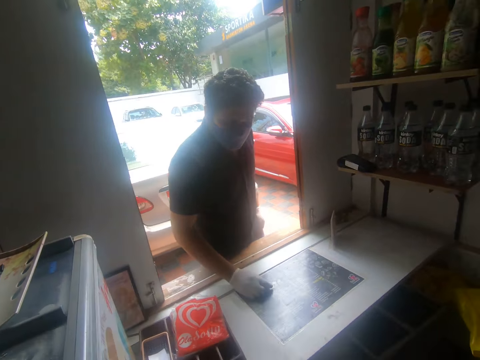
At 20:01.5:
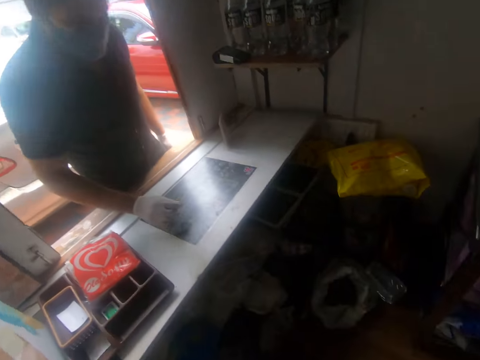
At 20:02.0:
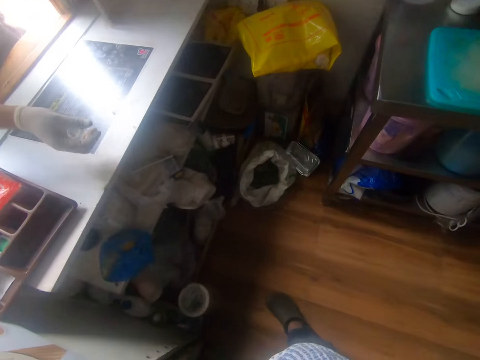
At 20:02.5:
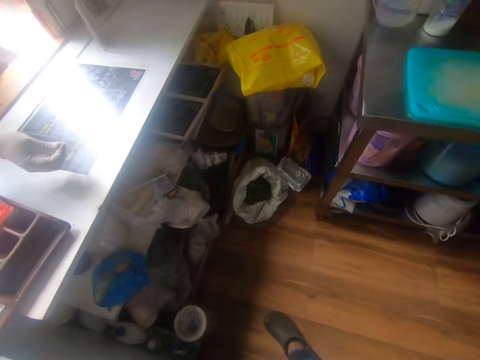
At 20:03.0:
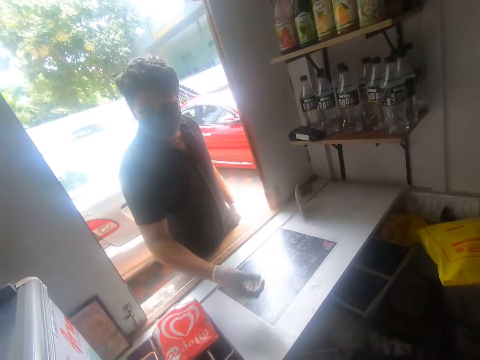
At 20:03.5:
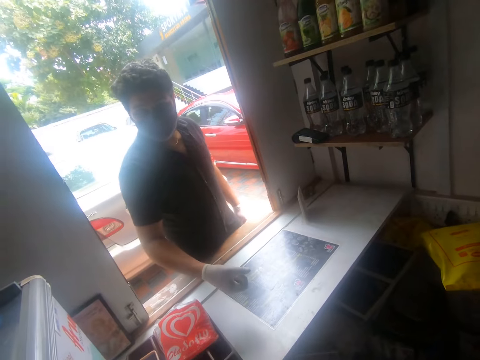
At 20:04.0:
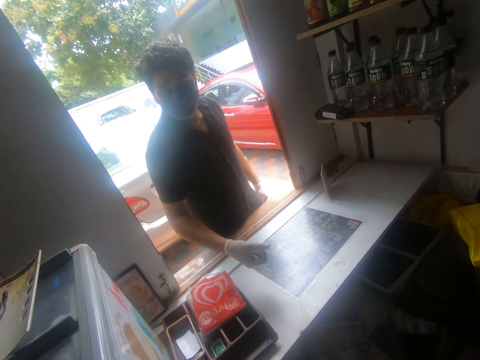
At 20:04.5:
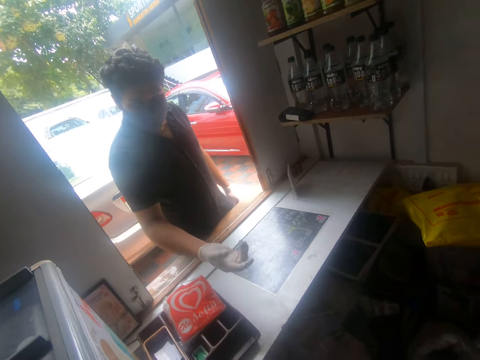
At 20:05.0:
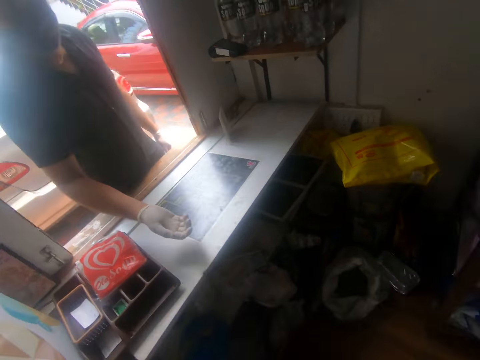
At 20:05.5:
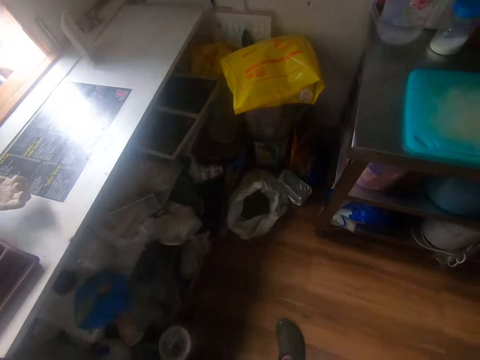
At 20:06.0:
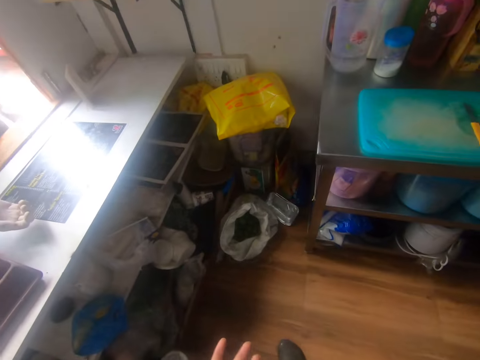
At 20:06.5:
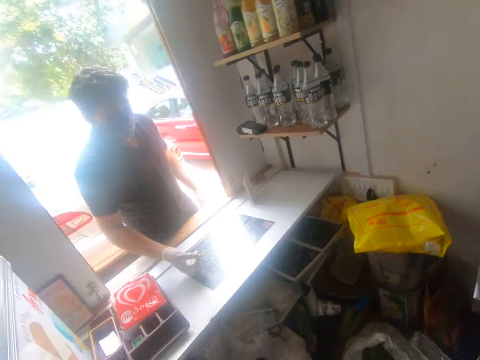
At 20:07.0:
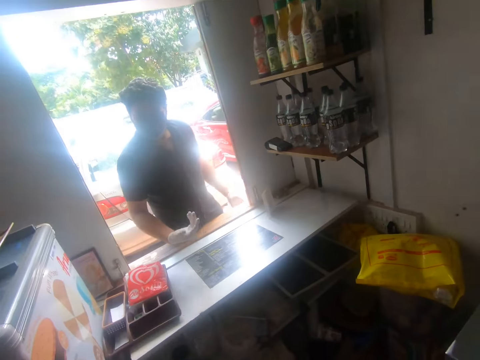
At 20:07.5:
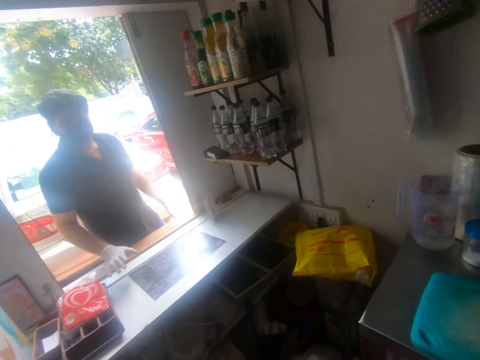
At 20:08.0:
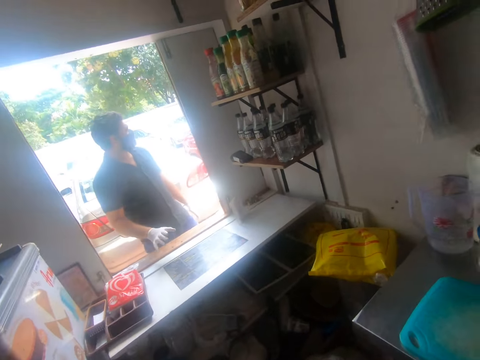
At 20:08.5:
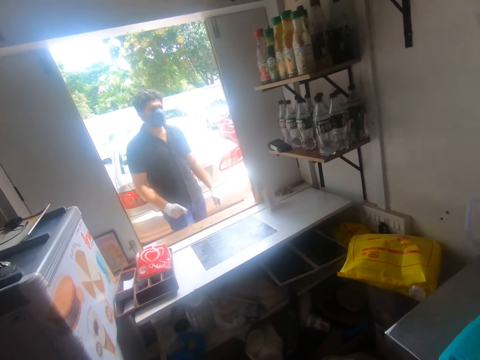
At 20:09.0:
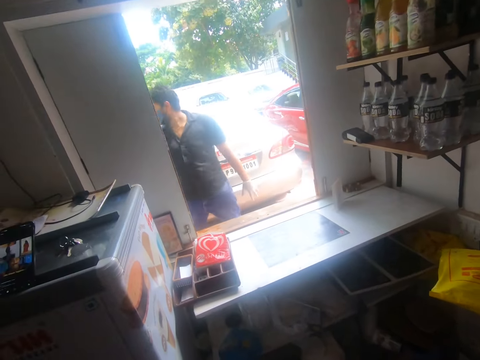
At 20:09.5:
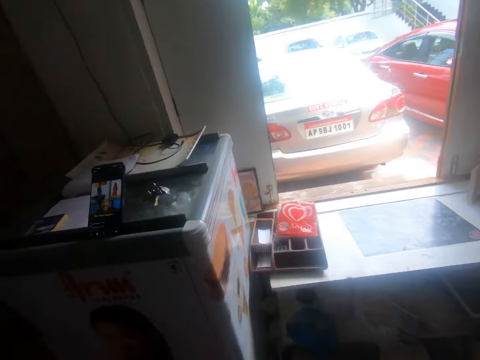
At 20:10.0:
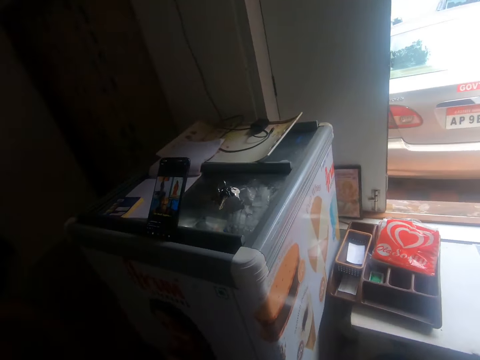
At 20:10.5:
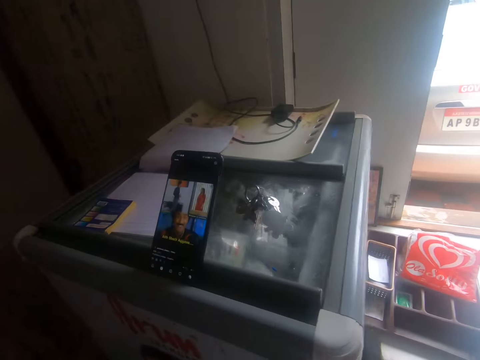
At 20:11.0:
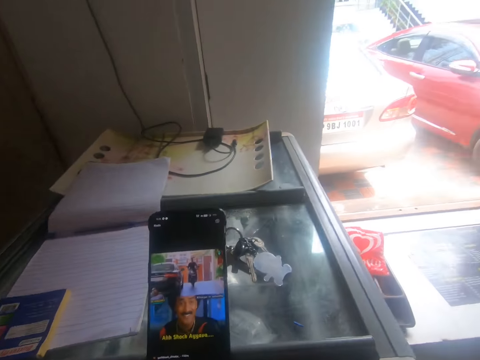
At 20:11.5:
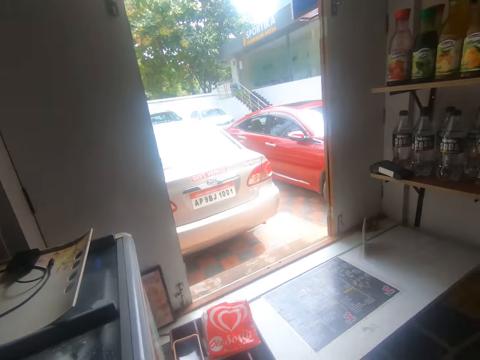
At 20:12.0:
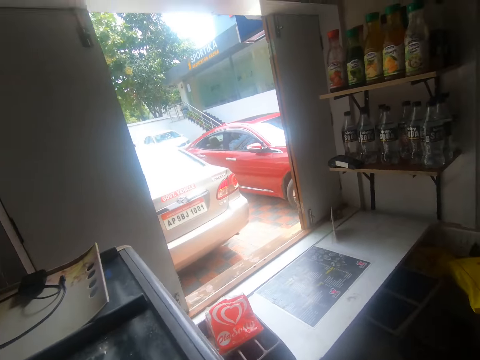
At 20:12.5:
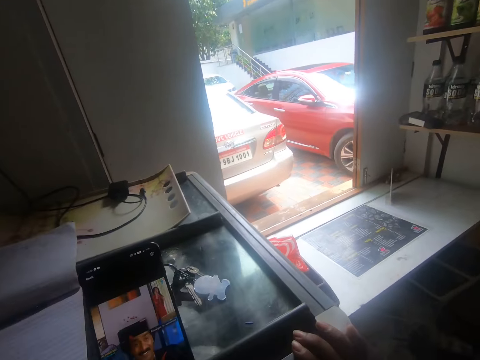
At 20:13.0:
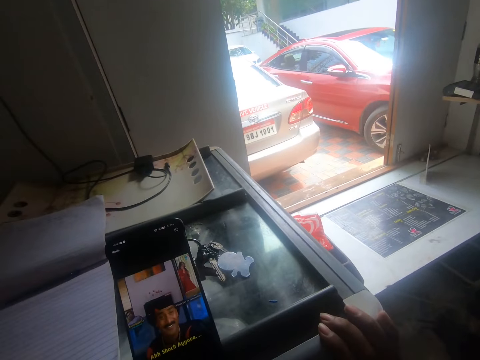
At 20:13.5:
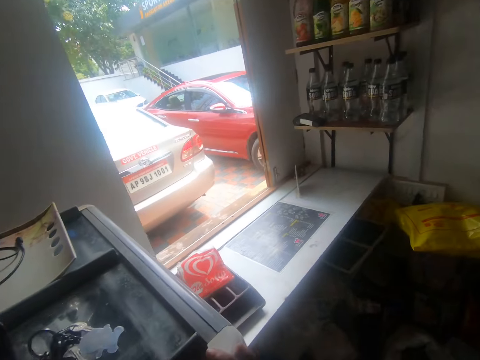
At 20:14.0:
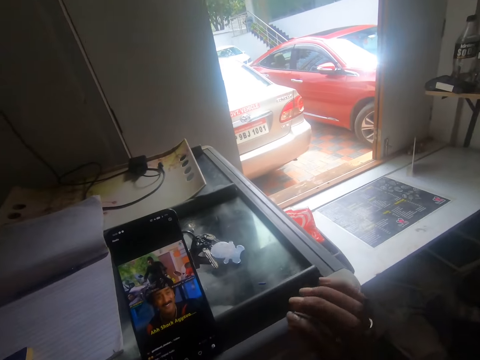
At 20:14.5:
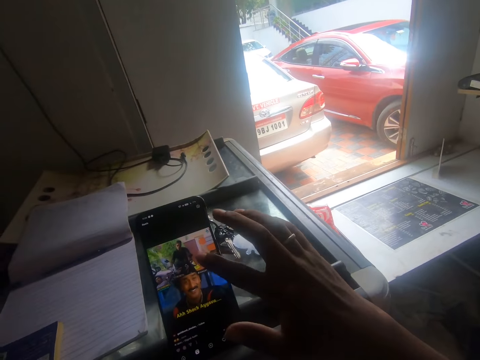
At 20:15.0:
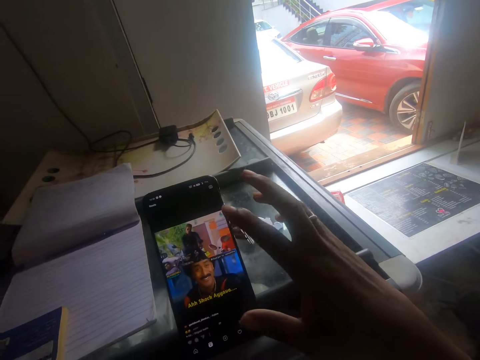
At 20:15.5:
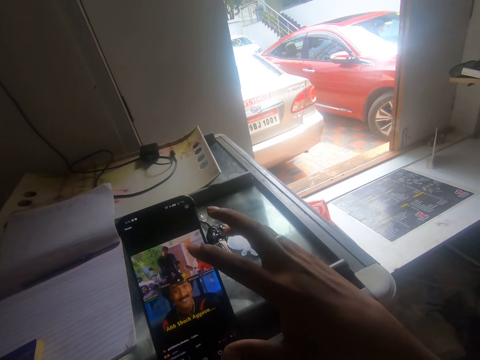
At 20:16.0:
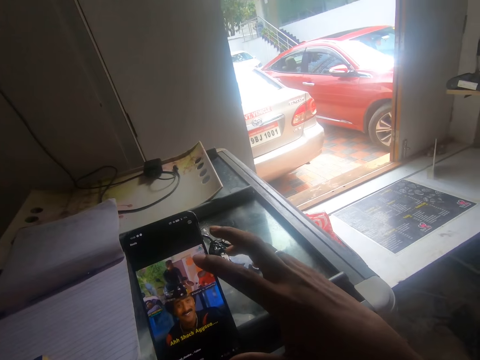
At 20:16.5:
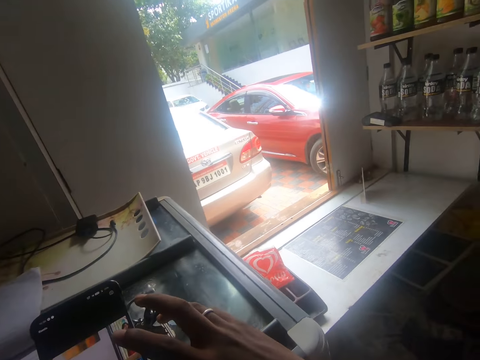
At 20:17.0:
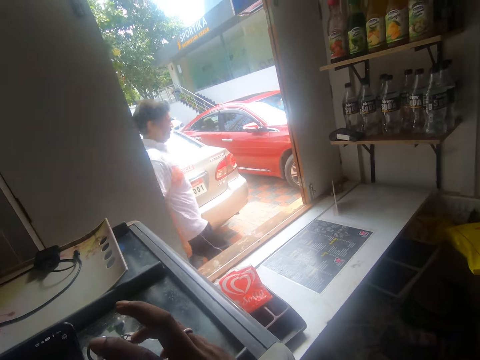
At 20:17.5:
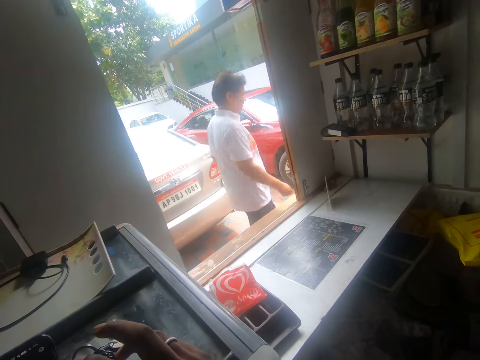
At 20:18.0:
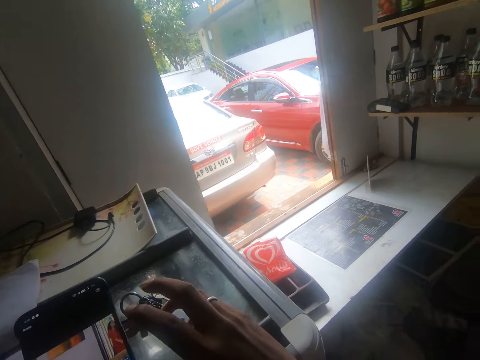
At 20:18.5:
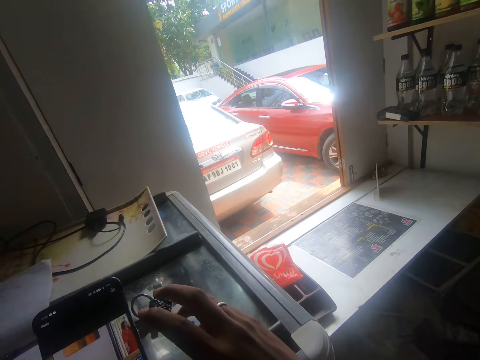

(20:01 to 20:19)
The man places his right hand on a table. The camera wearer looks around. He operates the phone on the ice cream freezer with his right hand.

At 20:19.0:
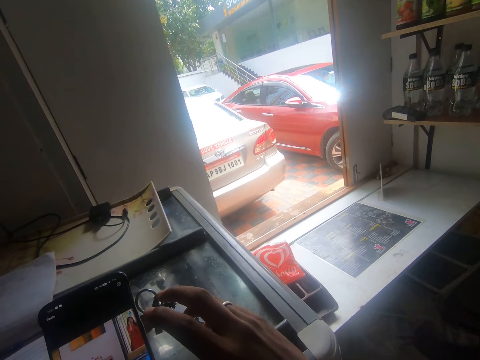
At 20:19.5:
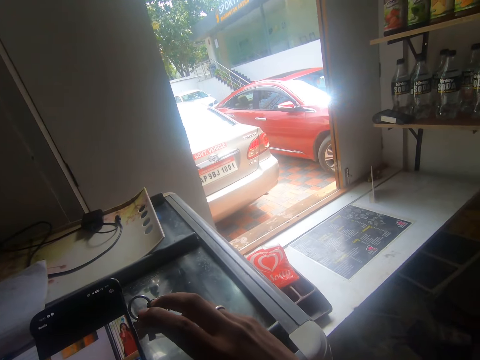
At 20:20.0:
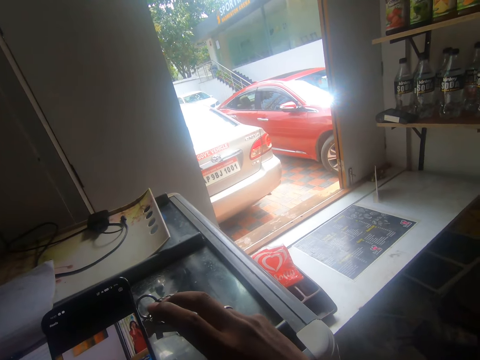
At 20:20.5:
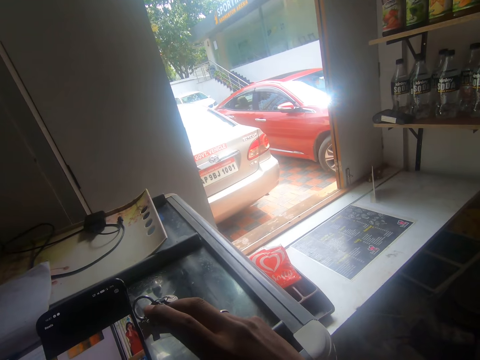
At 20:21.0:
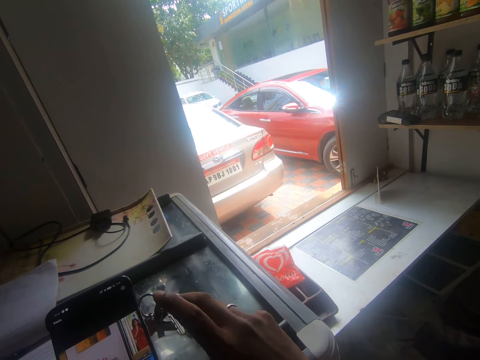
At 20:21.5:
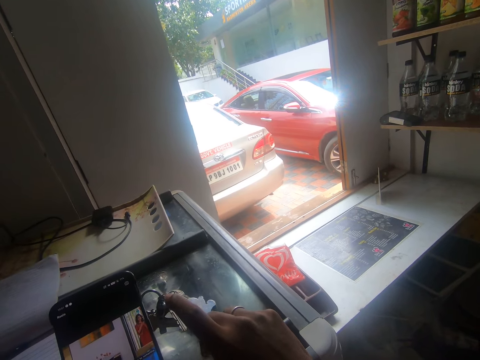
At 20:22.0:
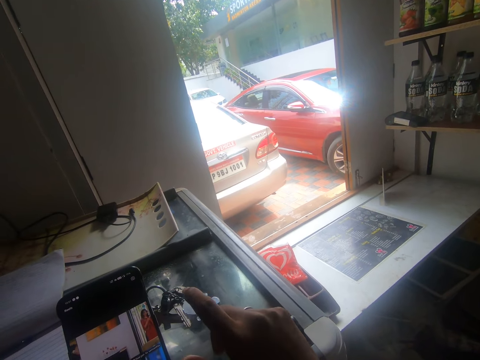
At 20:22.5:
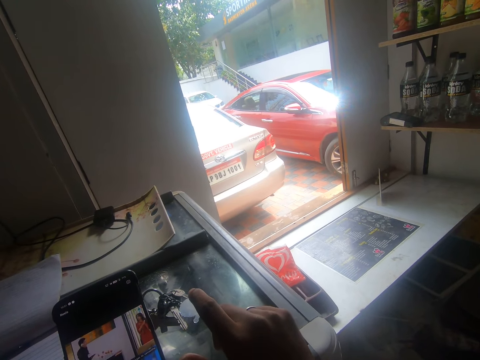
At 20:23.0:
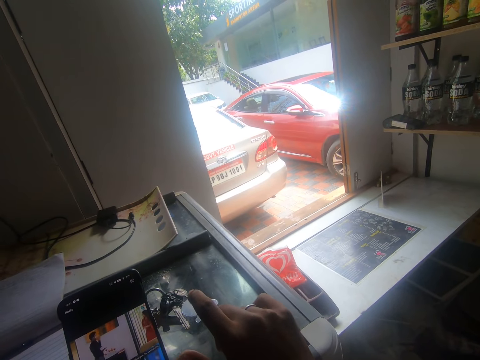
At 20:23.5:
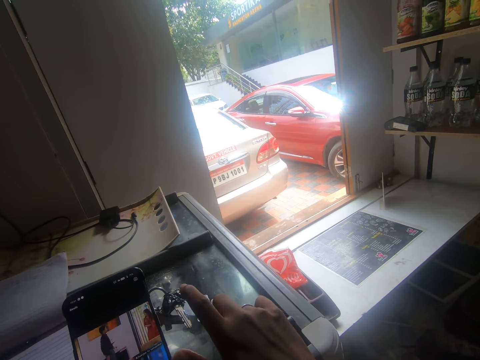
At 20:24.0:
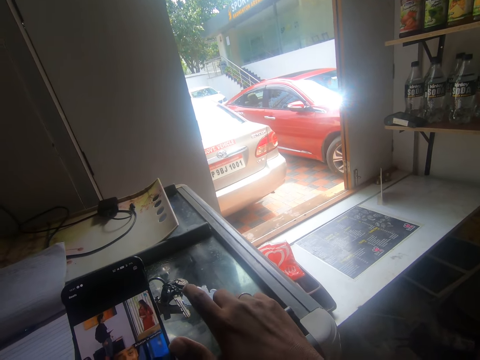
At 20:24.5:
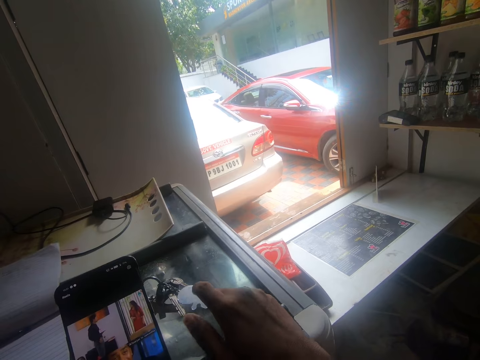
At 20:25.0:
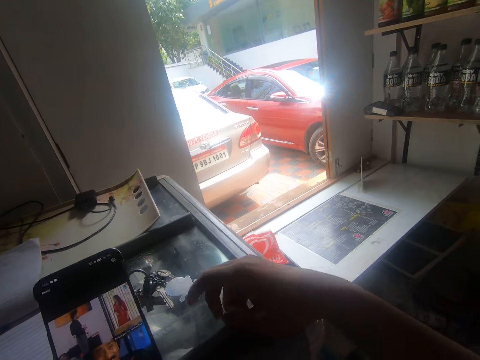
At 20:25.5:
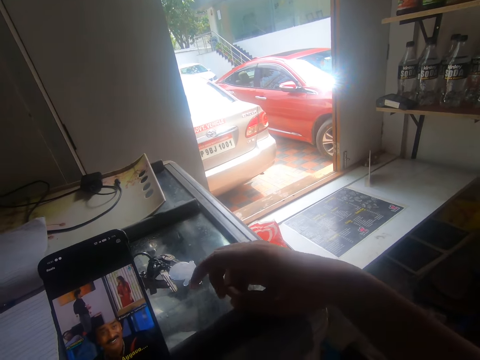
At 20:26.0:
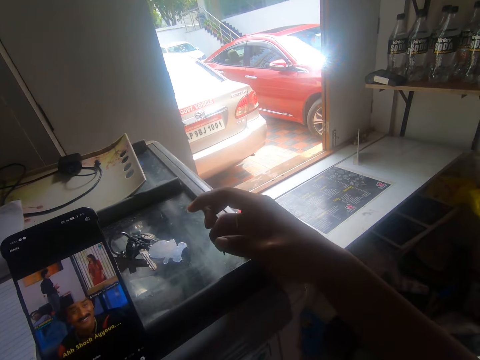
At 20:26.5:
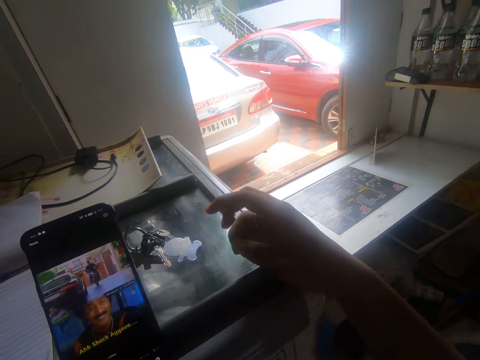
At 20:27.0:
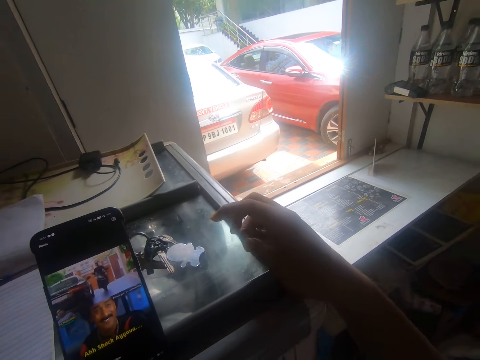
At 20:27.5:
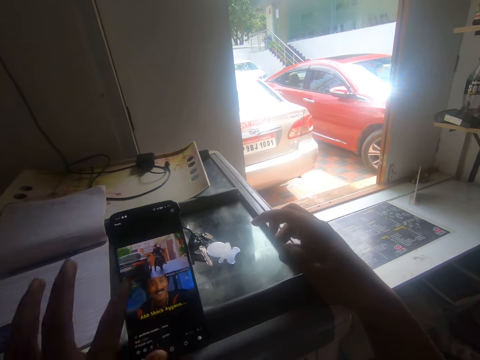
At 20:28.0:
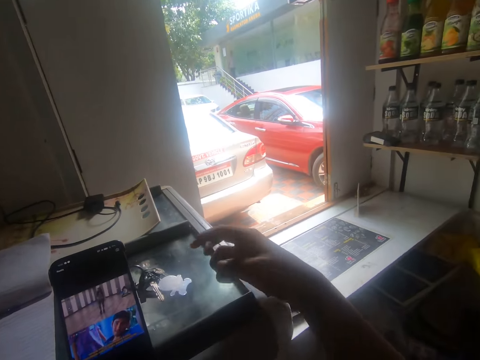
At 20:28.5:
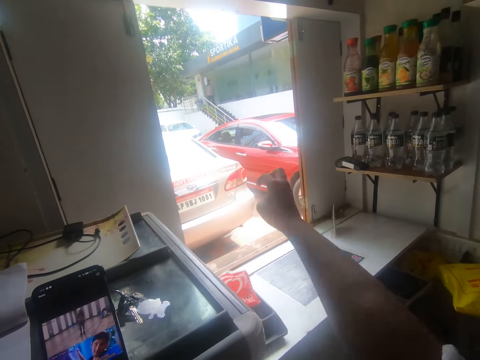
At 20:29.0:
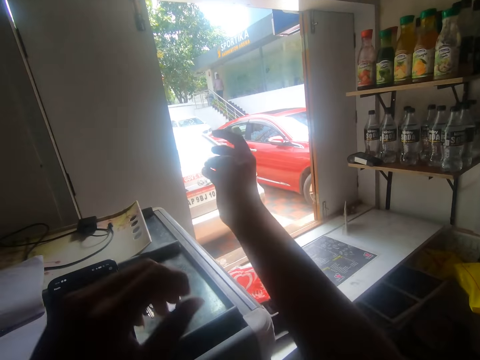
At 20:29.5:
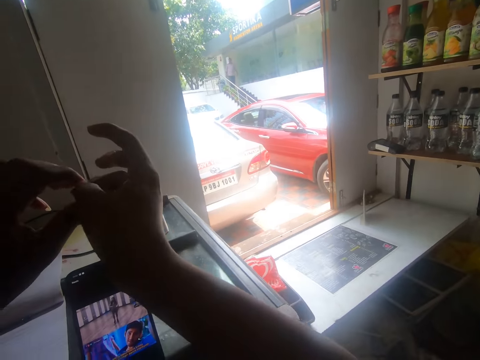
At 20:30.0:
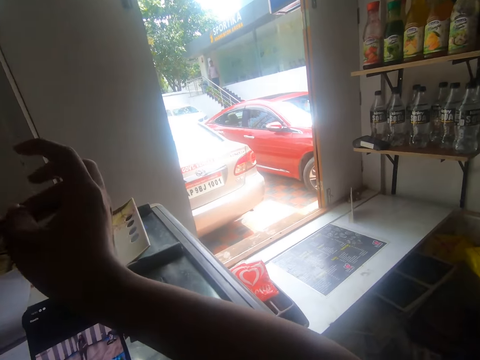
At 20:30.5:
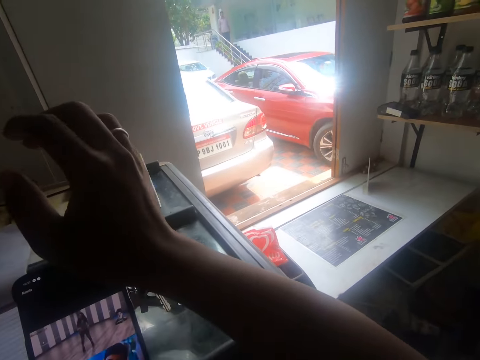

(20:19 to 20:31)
The camera wearer operates the phone on the ice cream freezer with his left hand. He adjusts the right sleeve of his top with his left hand. He cuts the nails of his right fingers with his left hand. He holds his finger.
